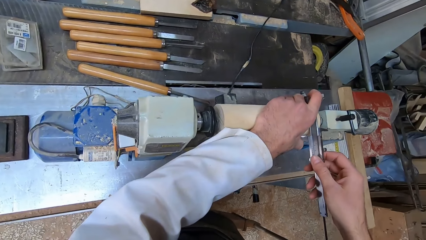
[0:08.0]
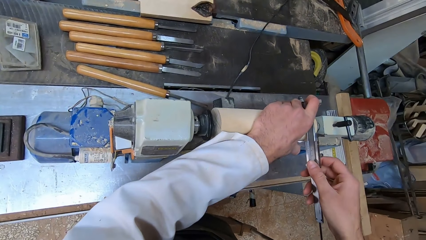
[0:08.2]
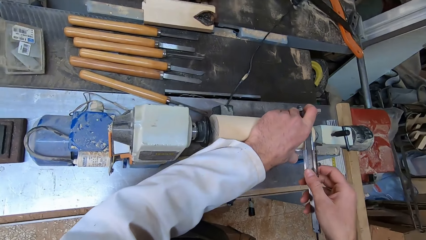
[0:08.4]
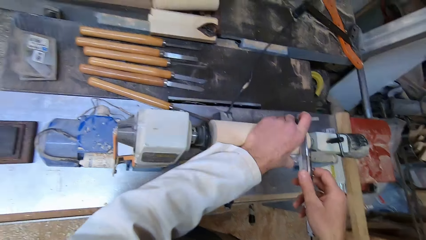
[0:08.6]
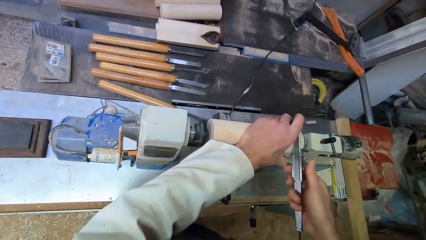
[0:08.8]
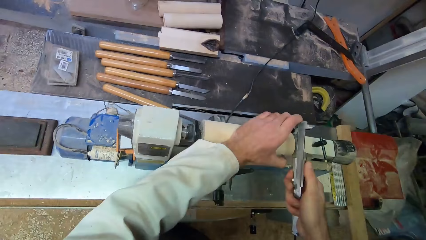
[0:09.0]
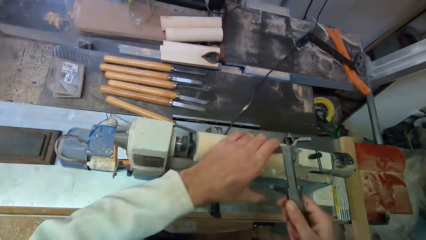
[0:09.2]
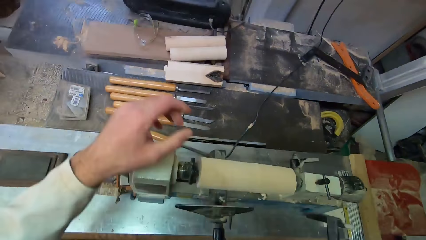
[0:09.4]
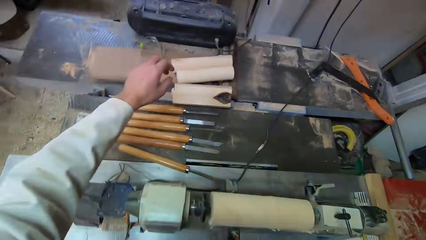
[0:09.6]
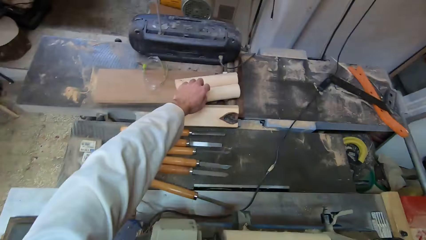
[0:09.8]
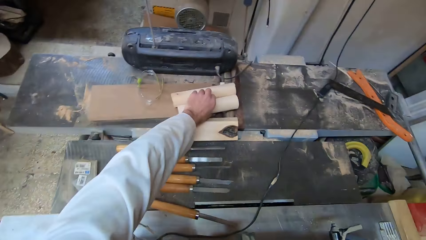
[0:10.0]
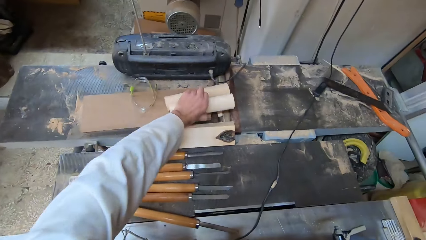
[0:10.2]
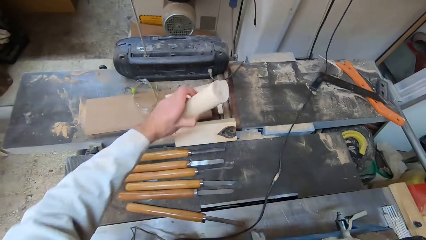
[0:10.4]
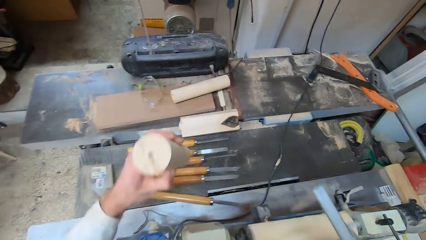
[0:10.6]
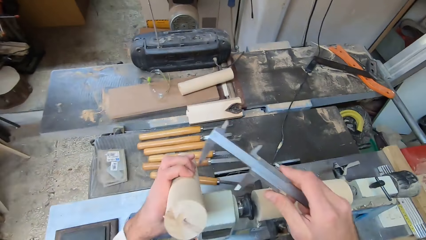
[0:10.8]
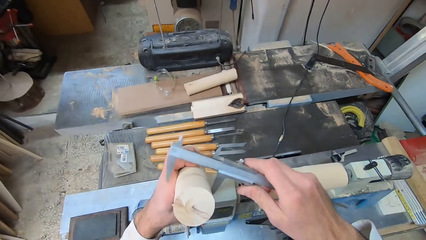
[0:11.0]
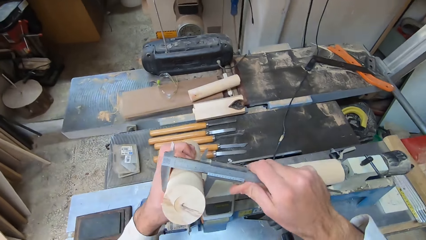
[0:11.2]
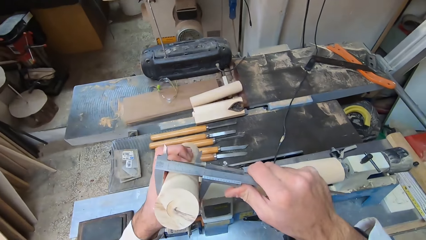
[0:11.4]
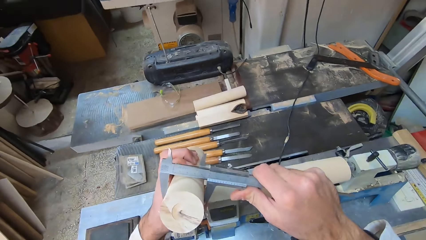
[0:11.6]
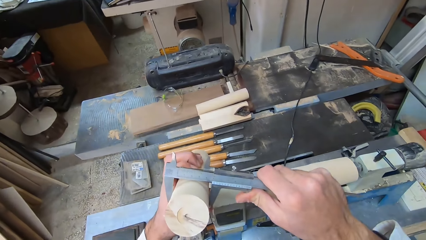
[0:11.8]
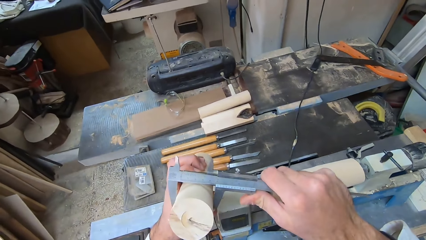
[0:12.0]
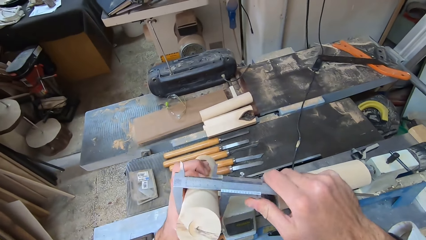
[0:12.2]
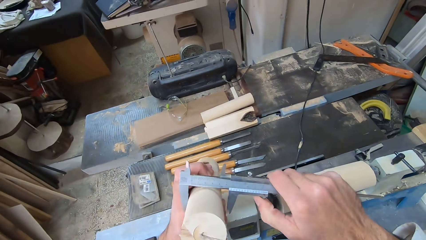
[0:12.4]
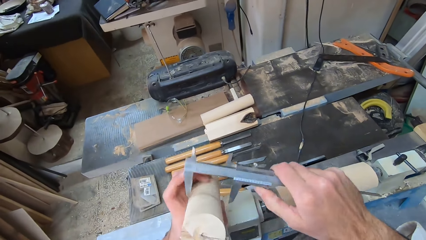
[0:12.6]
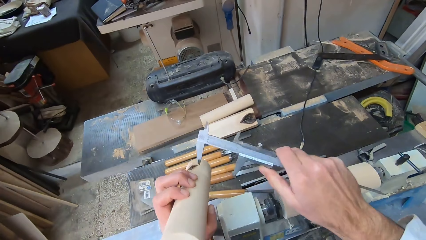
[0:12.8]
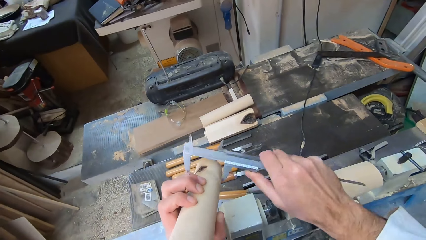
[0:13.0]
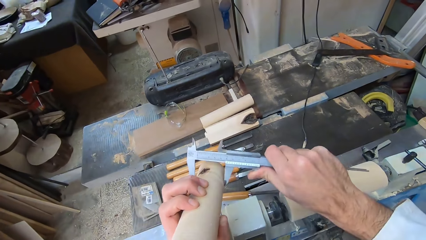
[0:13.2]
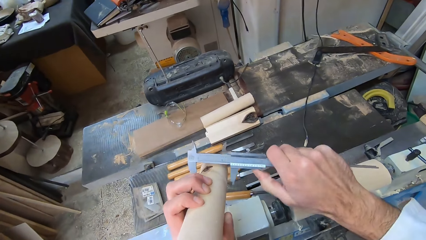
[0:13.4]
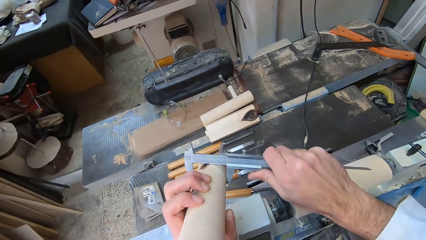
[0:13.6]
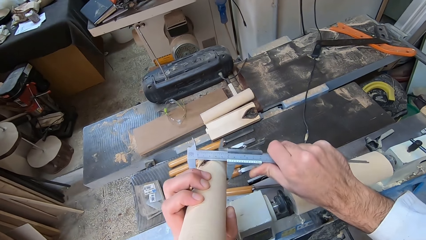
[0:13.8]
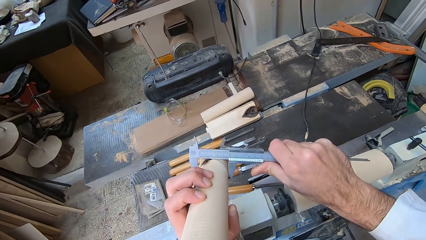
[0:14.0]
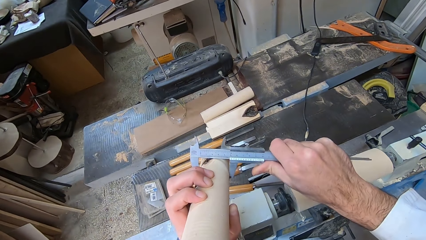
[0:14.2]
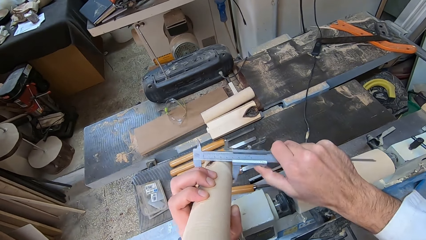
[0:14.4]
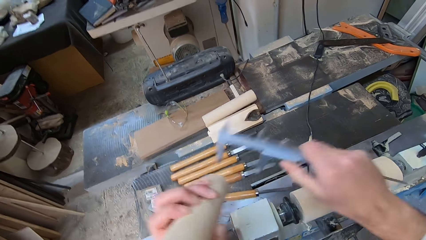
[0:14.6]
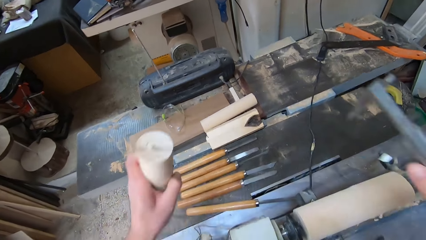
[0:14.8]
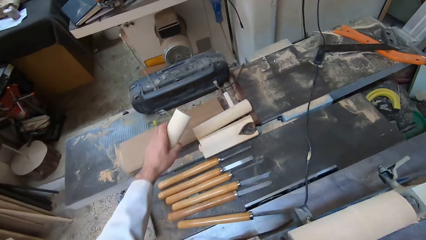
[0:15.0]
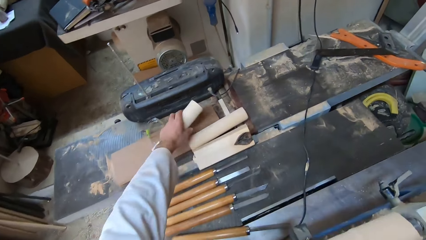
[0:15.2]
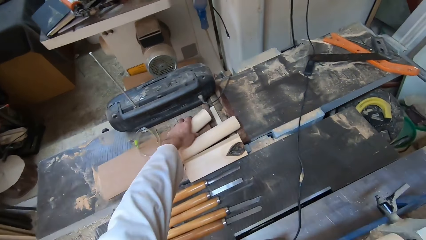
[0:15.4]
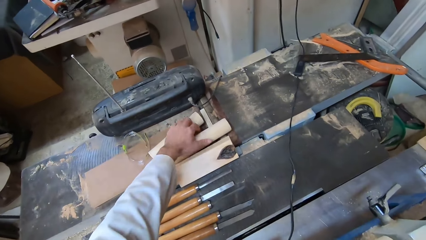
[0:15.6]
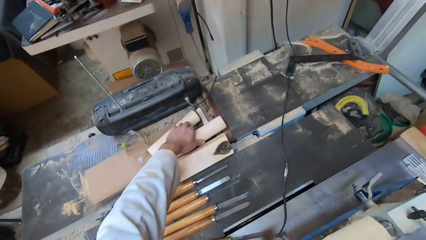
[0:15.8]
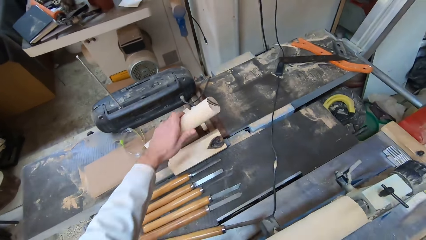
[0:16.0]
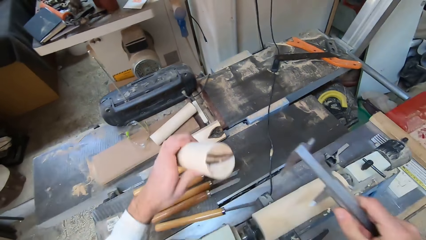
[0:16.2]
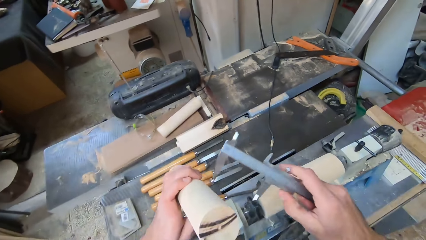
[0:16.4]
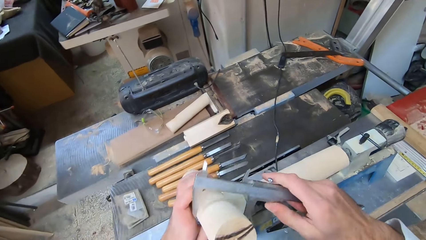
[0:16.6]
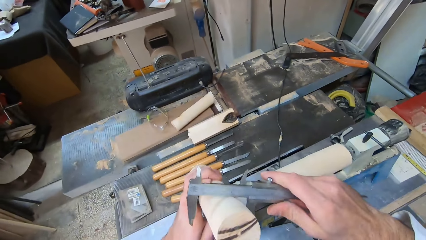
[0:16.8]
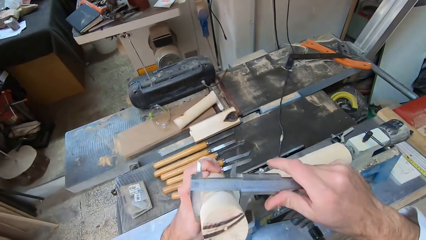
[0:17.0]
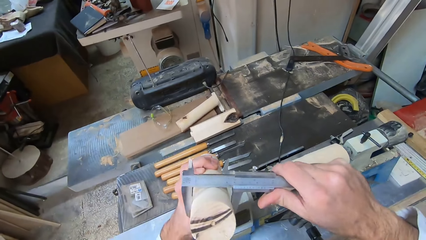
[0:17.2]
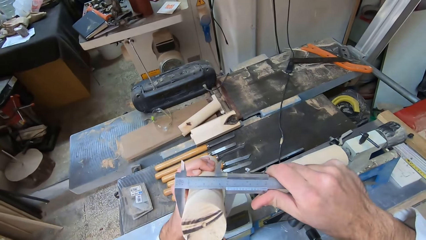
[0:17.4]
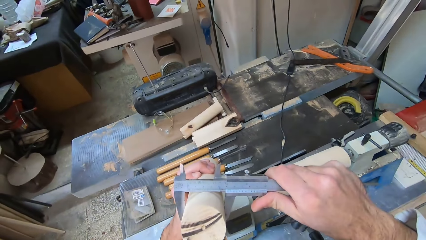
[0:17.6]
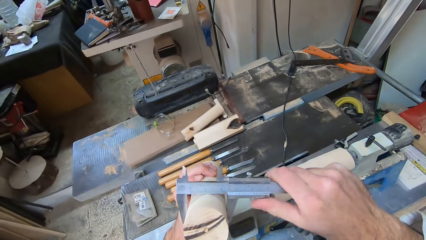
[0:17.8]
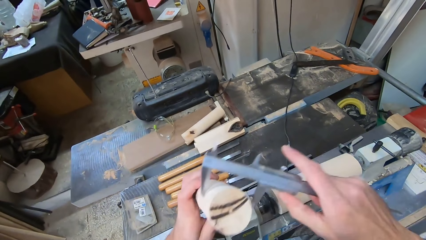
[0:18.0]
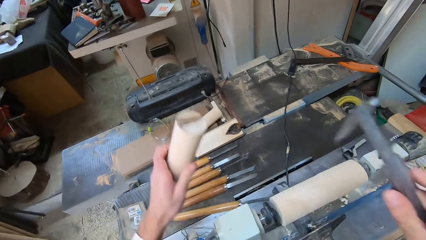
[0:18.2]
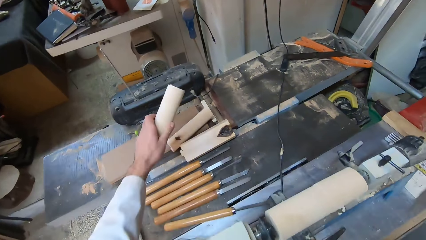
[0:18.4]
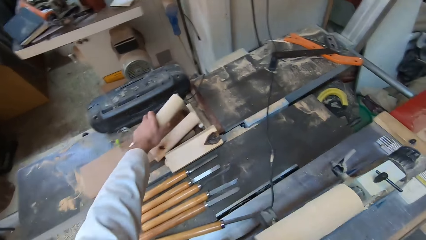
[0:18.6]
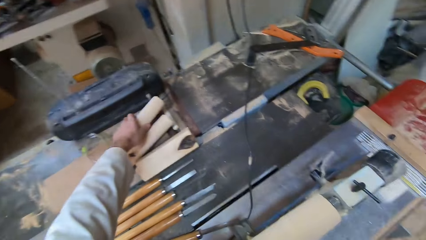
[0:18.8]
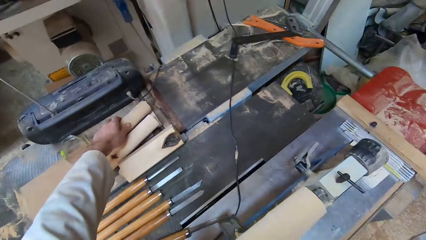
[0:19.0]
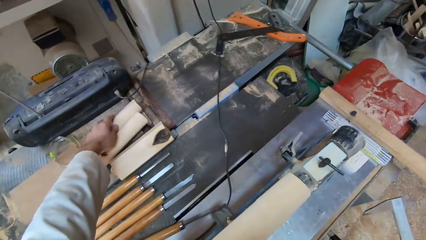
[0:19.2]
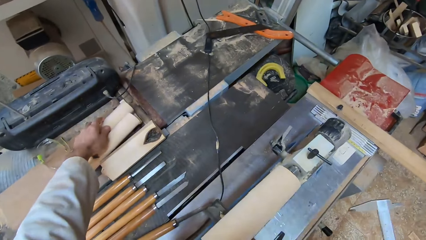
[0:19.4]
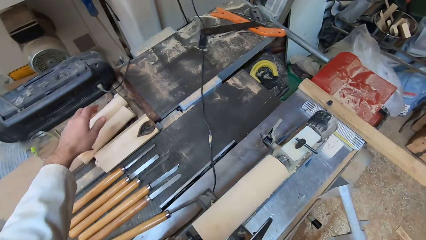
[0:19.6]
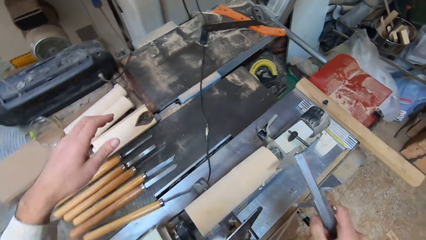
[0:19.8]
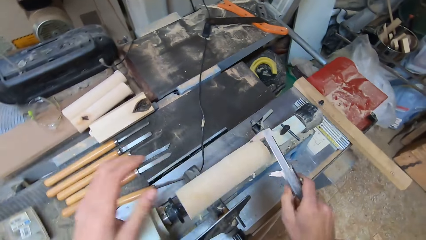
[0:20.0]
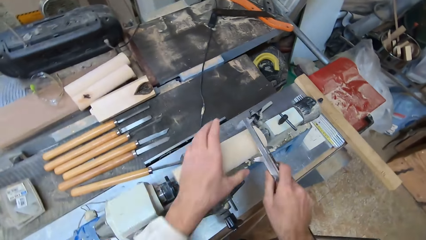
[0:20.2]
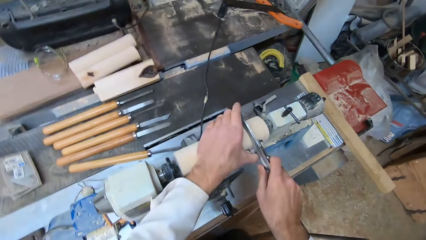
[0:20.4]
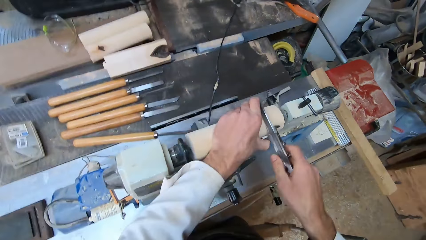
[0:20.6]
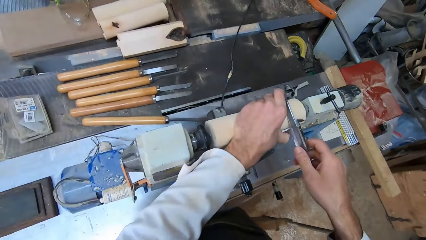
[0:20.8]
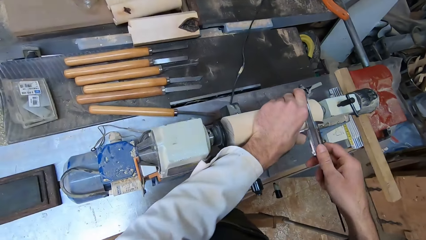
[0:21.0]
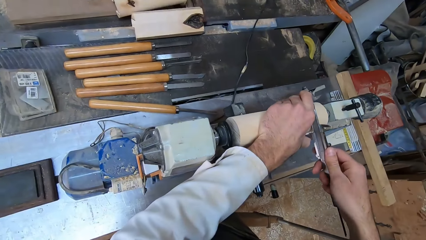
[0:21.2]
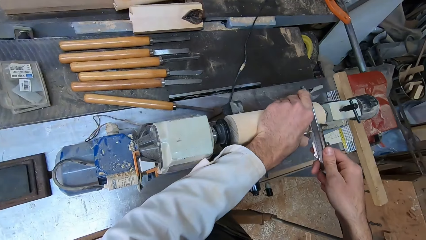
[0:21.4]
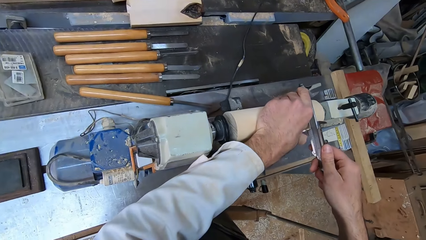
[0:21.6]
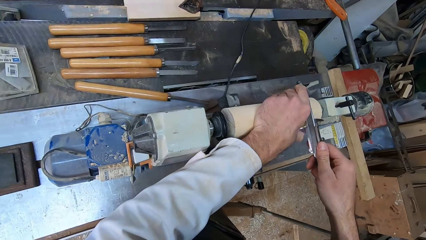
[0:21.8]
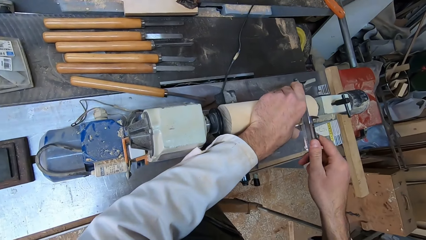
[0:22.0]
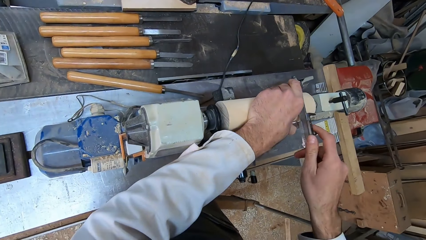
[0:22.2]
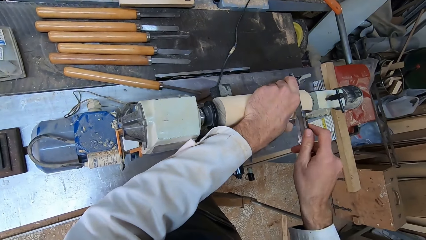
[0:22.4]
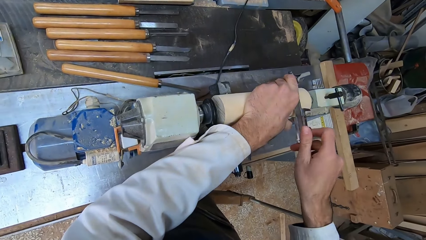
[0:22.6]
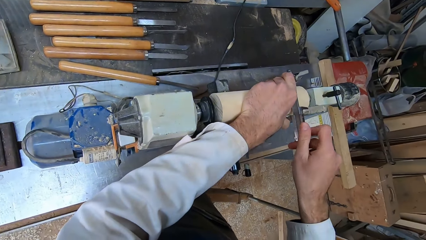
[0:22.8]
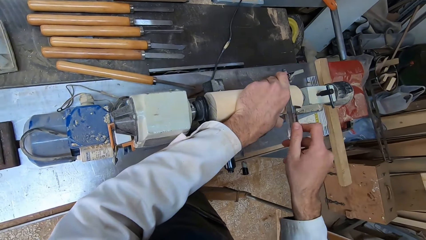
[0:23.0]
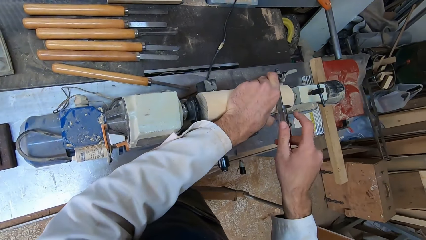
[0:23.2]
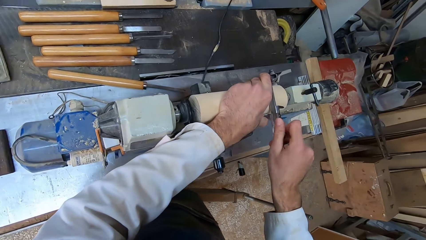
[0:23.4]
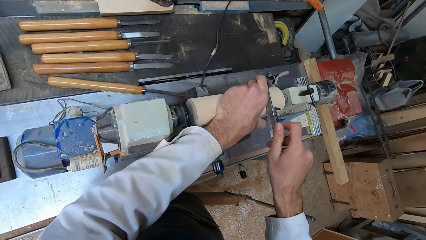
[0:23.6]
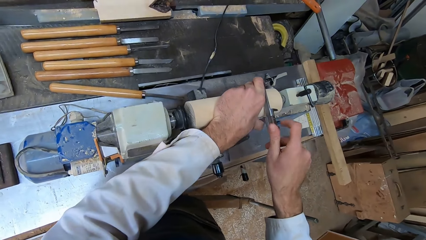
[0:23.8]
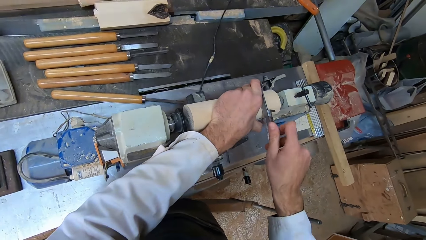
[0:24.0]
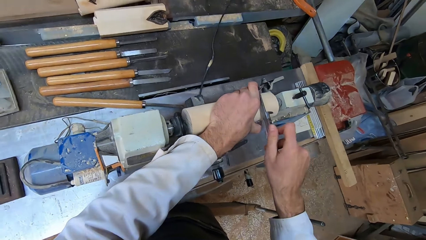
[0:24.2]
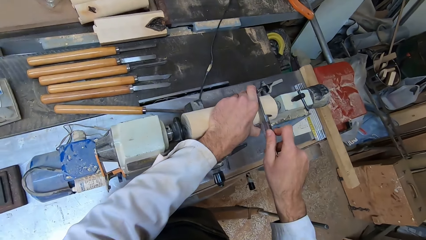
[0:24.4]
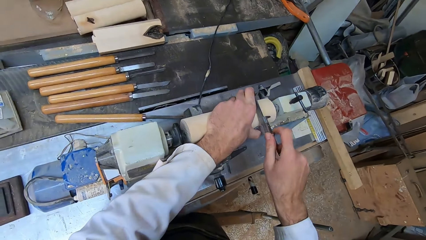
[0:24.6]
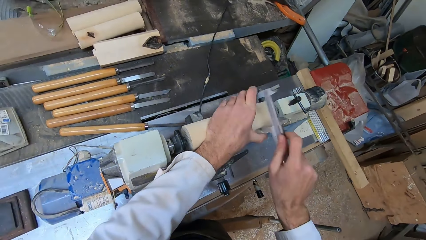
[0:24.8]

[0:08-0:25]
The camera wearer holds the caliper in his right hand. He picks up another round wood from the round wood making machine with his left hand. He measures the diameter of the second round wood with the caliper. He measures another part of the second round wood with the caliper. He places the second round wood onto the round wood making machine with his left hand. He picks up another round wood from the round wood making machine with his left hand. He measures the diameter of the third round wood with the caliper. He places the third round wood onto the round wood making machine with his left hand. He measures the round wood in the round wood making machine with the caliper in both hands.
